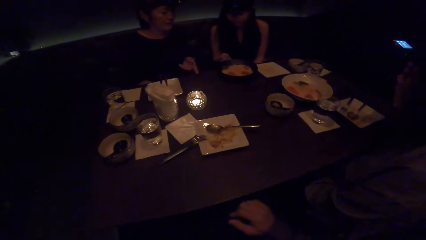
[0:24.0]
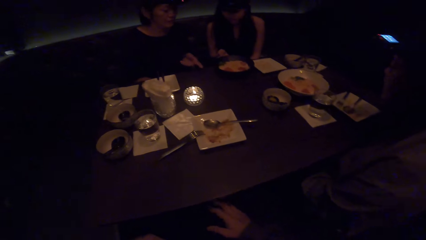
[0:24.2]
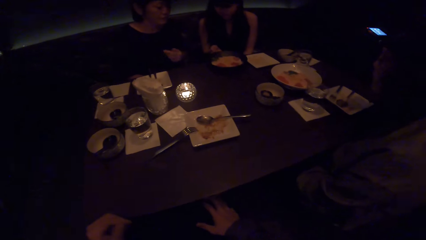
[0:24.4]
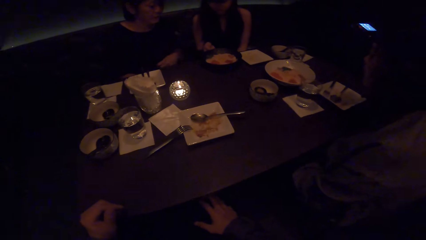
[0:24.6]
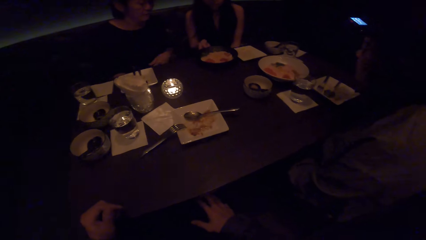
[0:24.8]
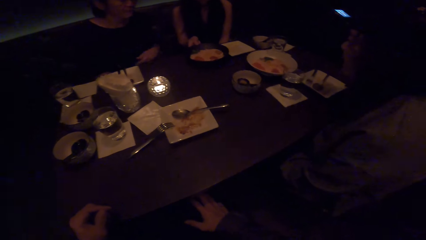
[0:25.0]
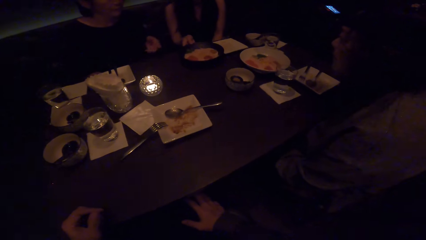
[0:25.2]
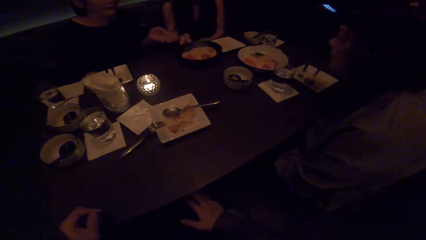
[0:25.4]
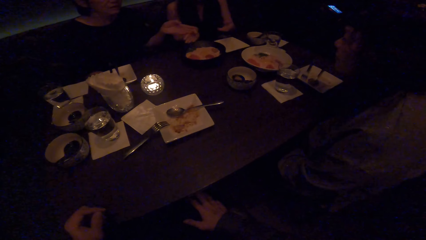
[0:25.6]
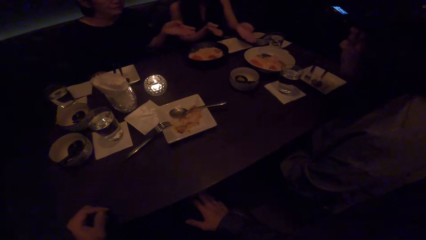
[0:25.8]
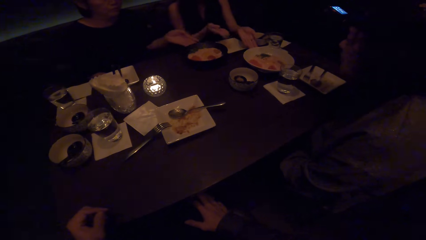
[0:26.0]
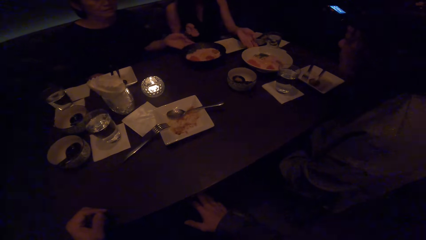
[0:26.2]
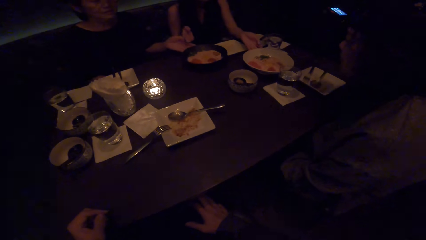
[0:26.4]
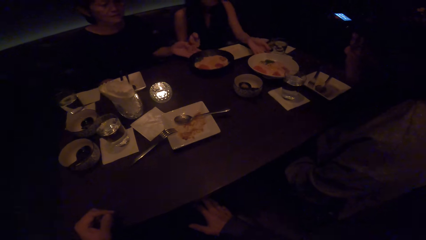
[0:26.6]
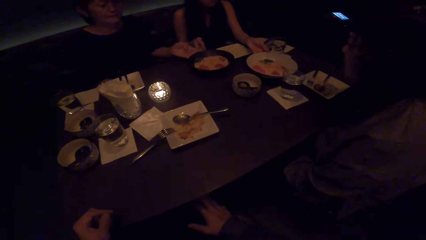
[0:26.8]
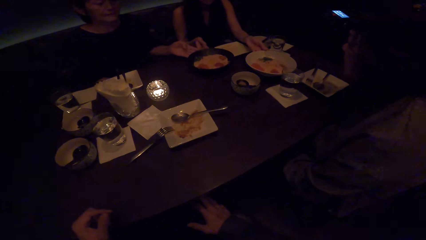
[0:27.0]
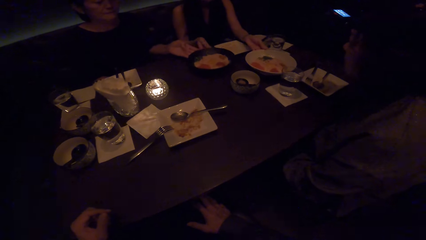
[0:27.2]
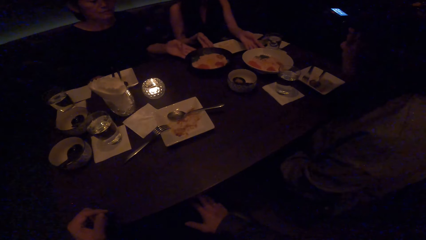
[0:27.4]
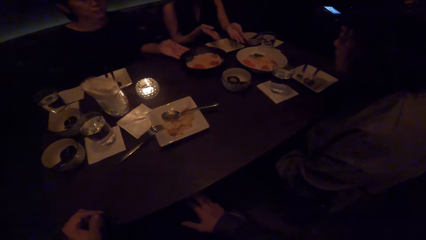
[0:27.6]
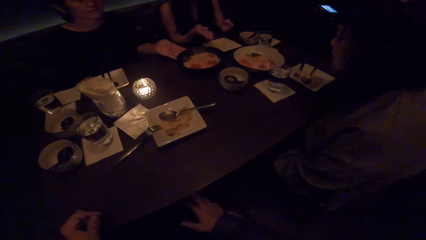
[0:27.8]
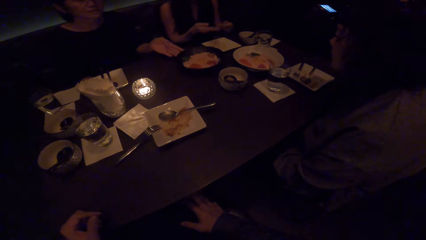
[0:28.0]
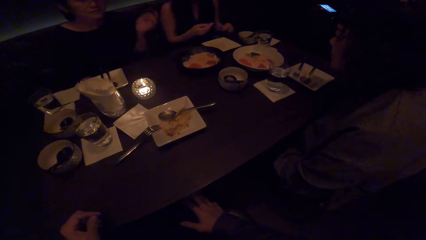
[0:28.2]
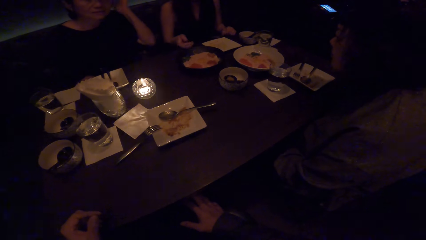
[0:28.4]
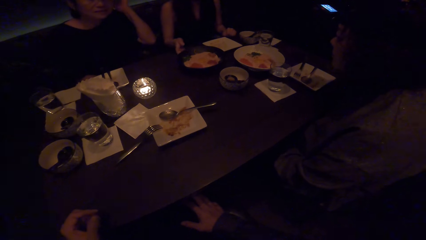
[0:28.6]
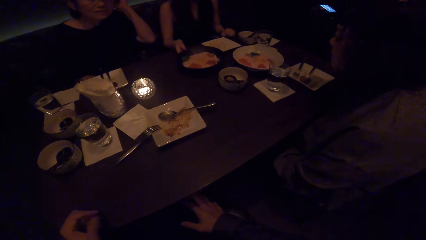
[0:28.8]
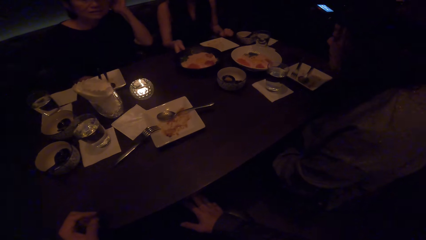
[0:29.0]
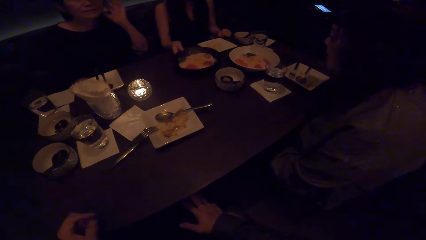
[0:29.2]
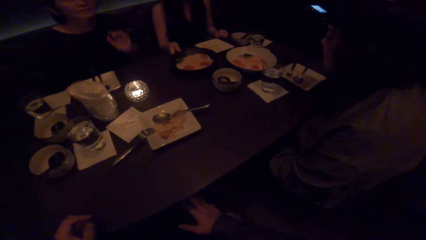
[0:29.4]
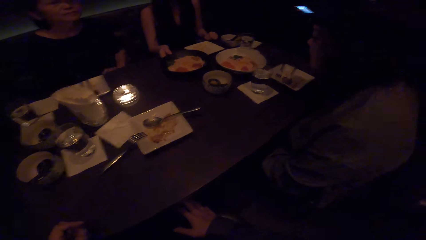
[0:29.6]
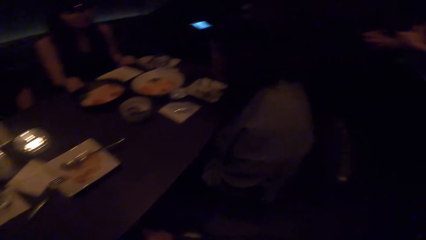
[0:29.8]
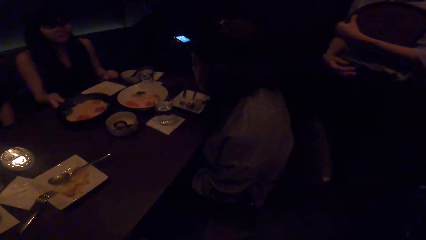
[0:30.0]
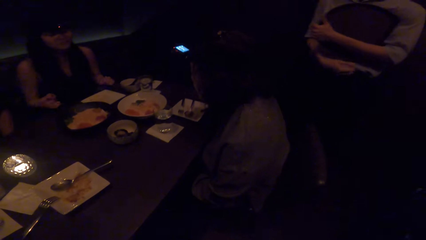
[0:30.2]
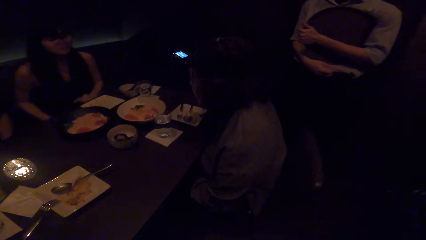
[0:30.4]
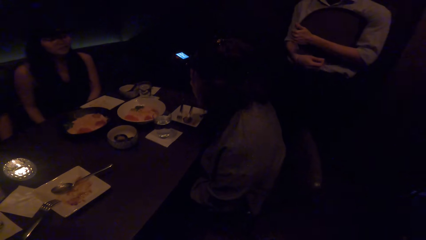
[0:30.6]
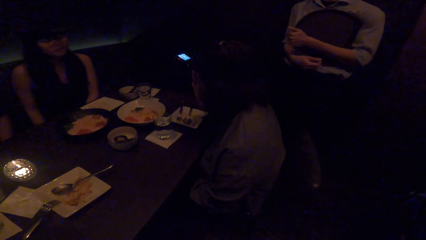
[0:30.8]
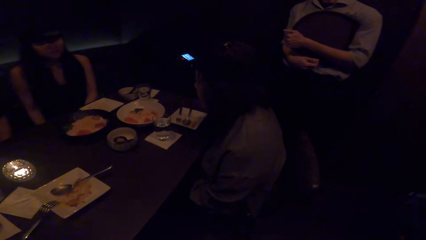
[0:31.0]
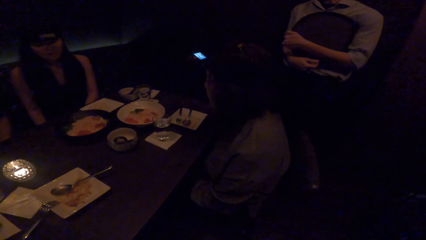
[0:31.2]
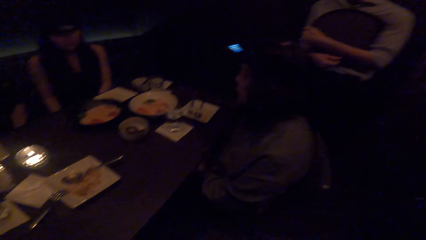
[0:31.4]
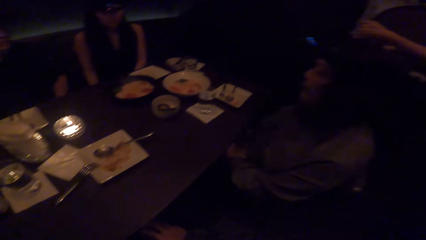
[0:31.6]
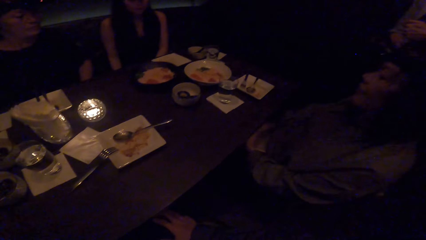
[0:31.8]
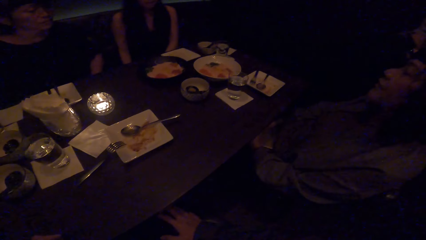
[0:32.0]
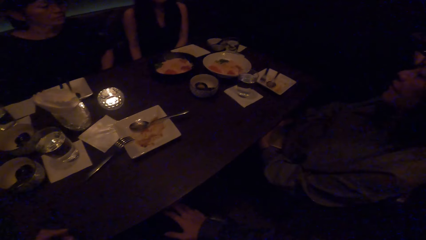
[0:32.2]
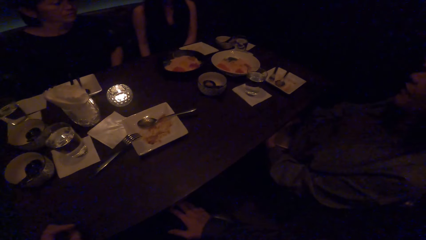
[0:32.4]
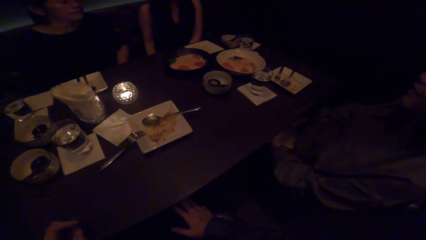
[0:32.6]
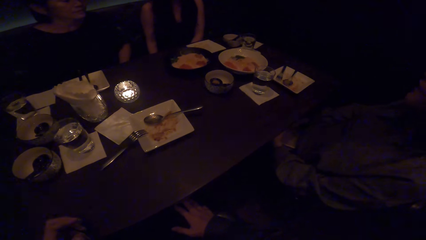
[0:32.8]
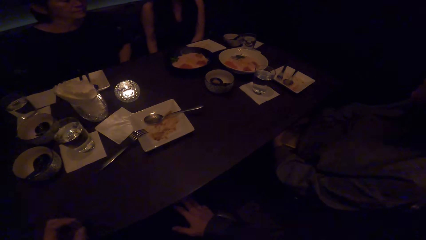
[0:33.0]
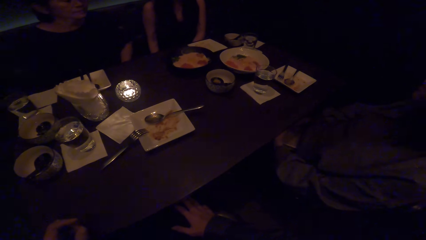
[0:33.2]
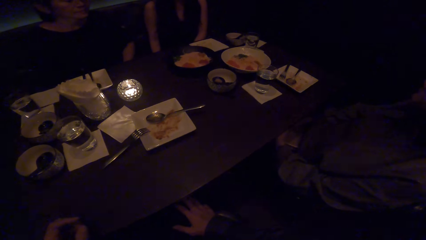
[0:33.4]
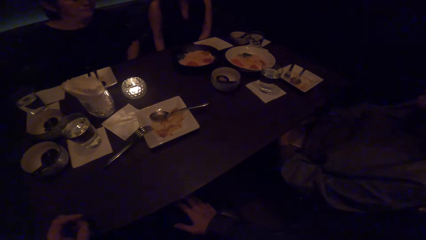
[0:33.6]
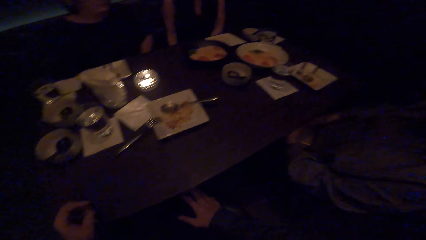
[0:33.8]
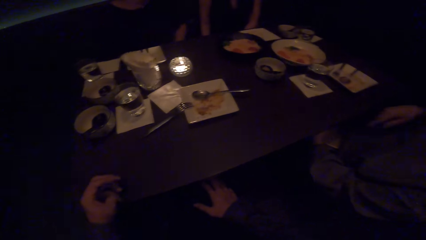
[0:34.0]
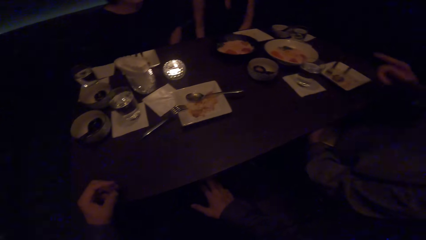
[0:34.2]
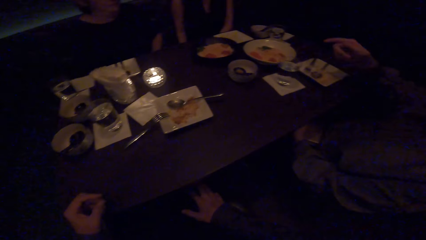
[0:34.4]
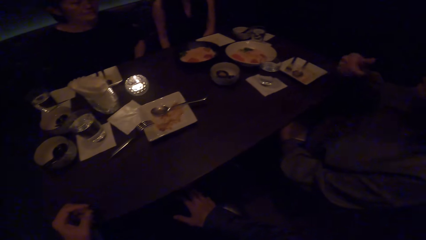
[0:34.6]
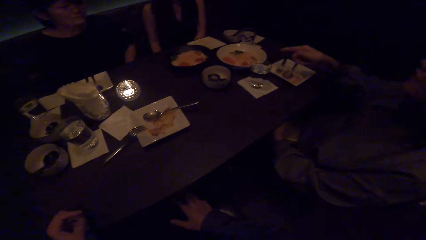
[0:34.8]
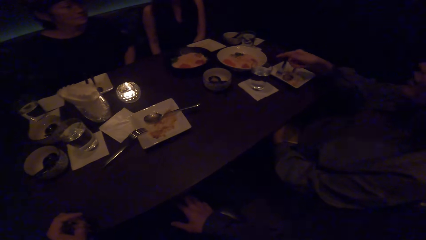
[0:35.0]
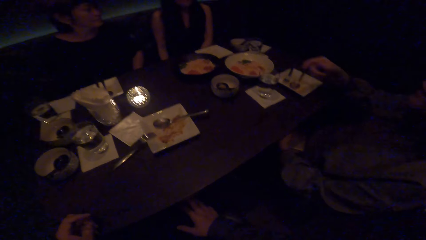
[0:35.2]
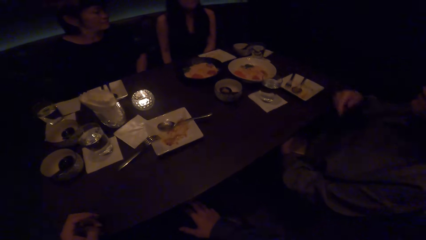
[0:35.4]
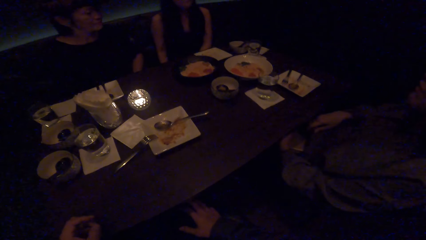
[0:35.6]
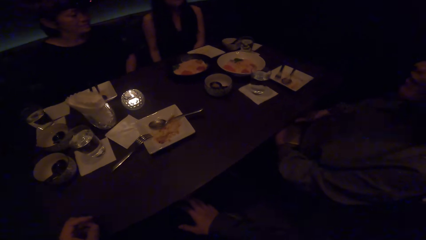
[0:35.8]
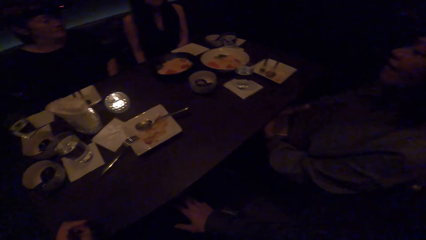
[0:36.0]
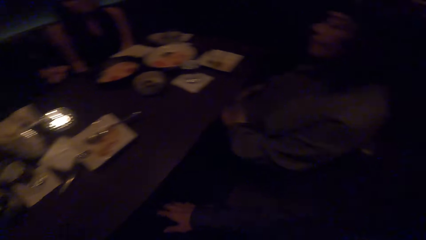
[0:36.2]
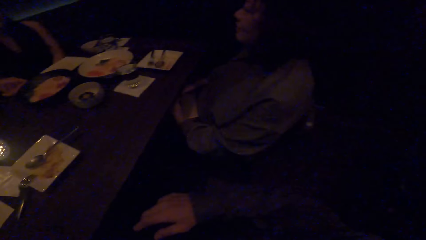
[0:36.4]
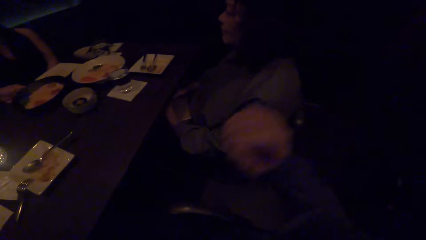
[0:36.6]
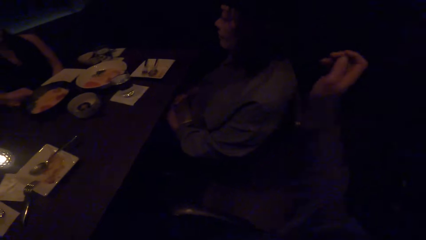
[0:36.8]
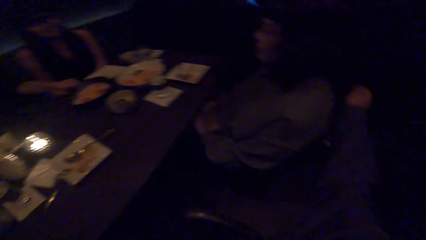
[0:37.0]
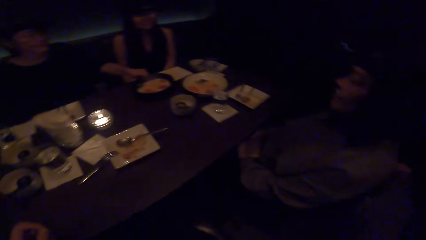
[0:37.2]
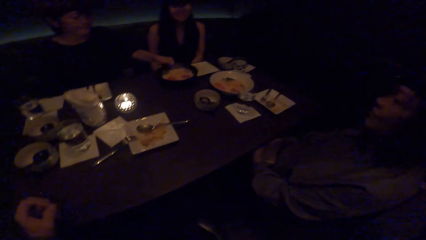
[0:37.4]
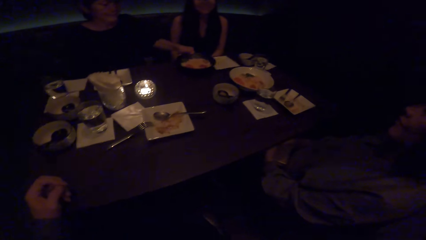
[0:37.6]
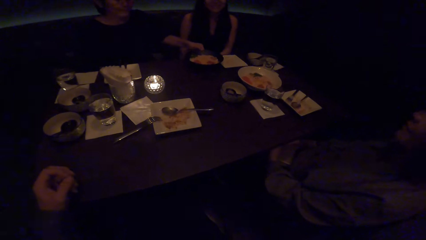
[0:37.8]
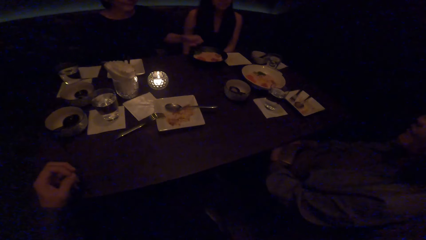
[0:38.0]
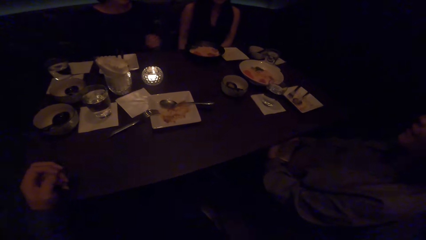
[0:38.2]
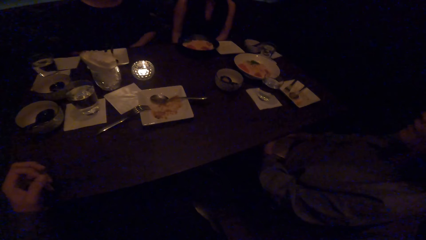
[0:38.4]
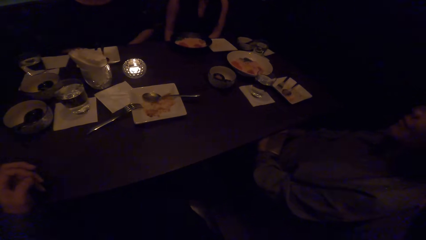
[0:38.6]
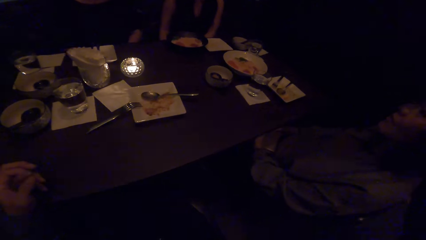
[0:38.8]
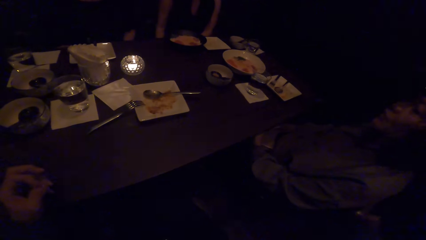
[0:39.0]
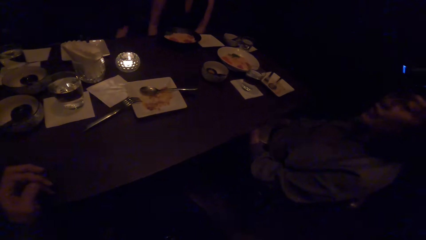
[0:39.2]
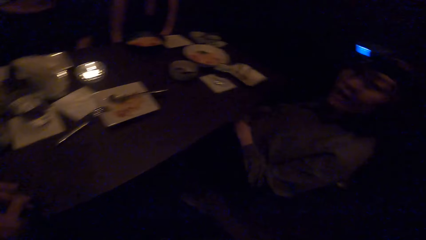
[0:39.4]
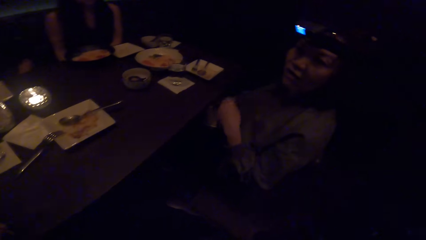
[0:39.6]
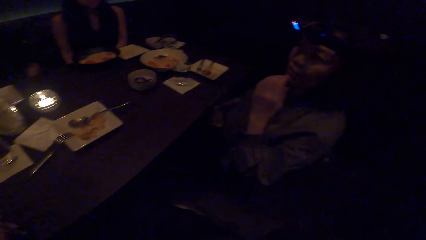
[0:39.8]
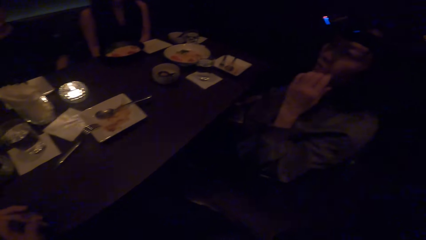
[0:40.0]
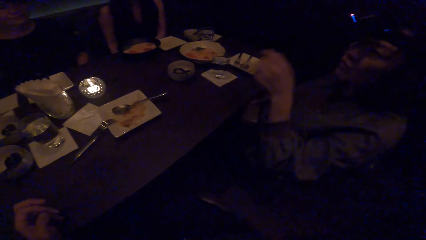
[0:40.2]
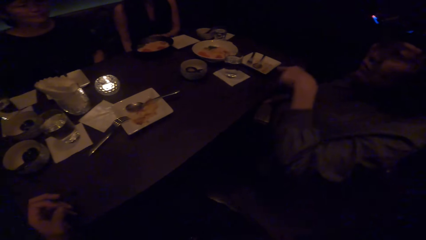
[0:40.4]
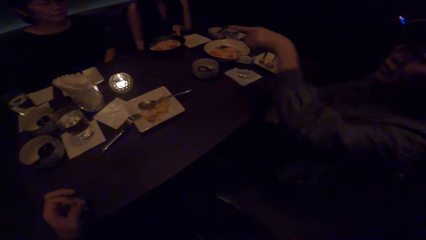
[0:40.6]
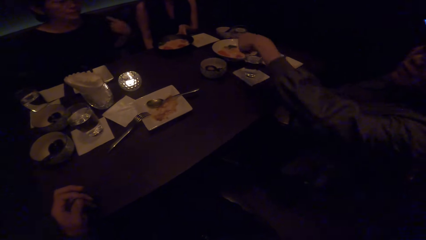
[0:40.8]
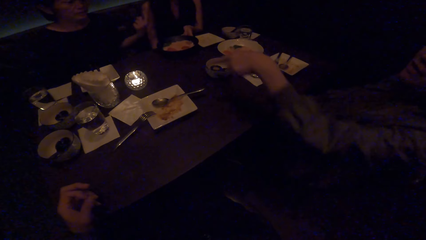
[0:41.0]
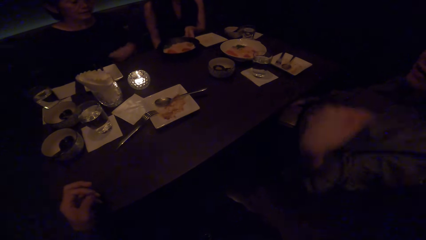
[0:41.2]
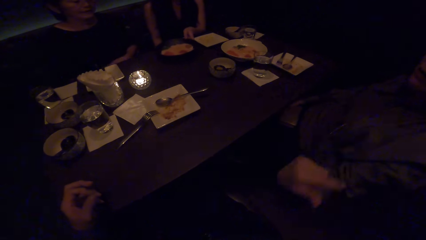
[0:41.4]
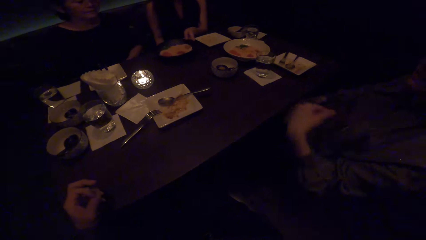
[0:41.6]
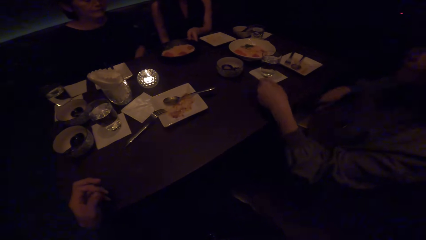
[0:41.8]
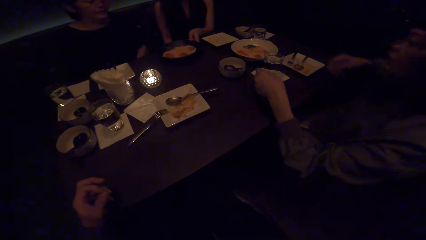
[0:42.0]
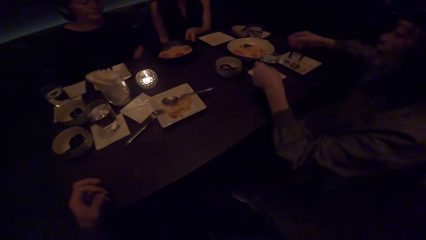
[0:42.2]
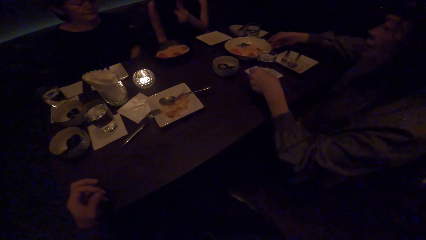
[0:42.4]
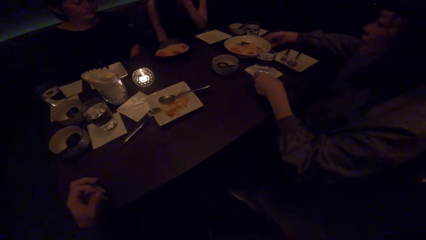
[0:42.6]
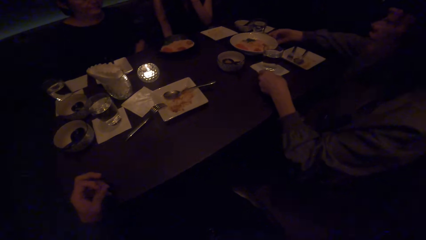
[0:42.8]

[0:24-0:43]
A woman moves the black plate. Another woman moves the black plate. The camera wearer looks at the restaurant server. He looks at the colleagues. He puts his right hand behind the other woman. He looks at the colleagues. The other woman moves the black plate. The camera wearer moves his left fingers on the table. The other woman converses with the camera wearer. The first woman moves the black plate.
